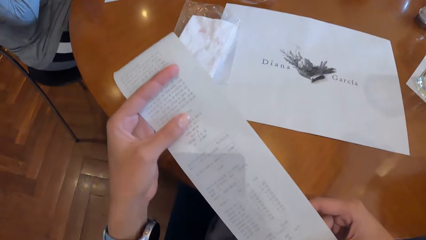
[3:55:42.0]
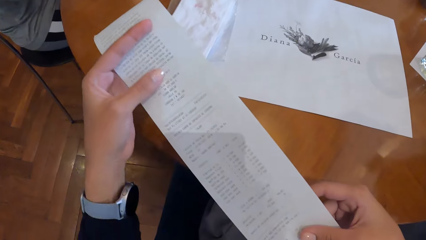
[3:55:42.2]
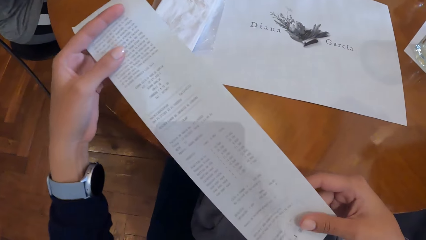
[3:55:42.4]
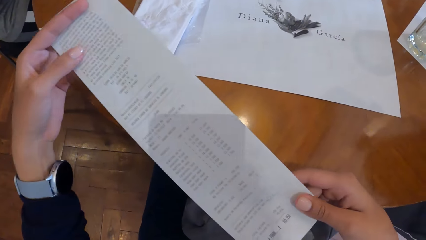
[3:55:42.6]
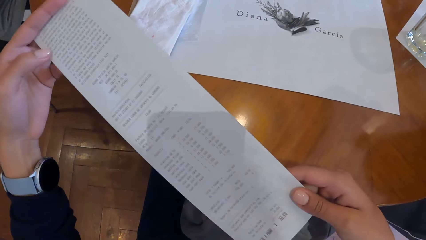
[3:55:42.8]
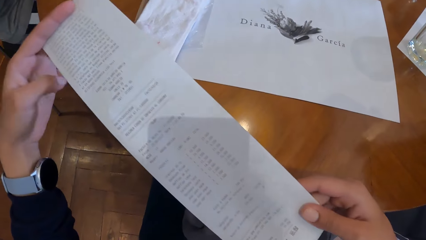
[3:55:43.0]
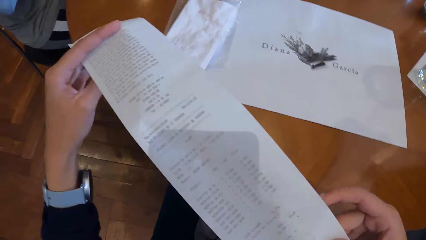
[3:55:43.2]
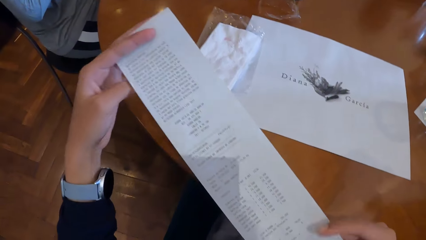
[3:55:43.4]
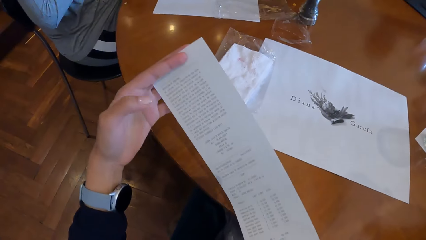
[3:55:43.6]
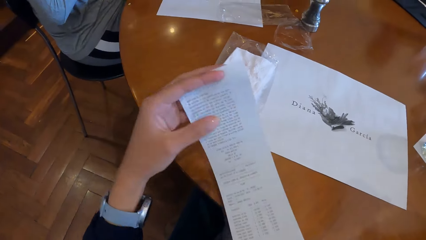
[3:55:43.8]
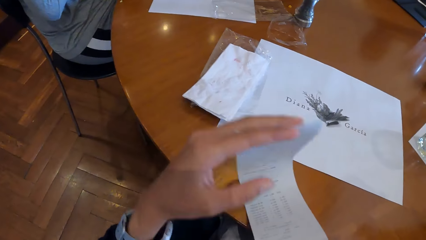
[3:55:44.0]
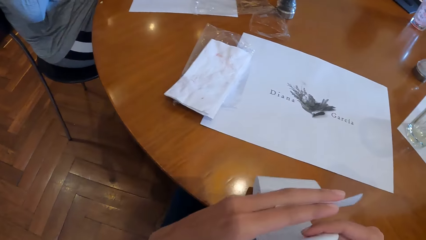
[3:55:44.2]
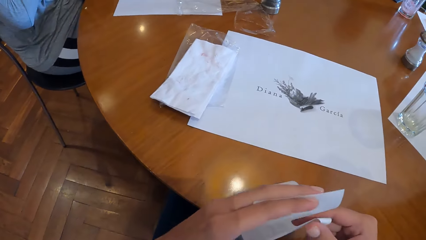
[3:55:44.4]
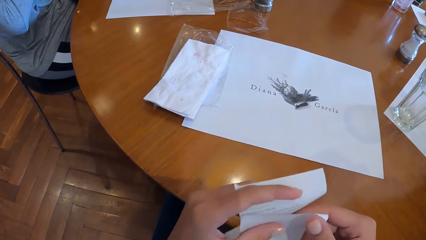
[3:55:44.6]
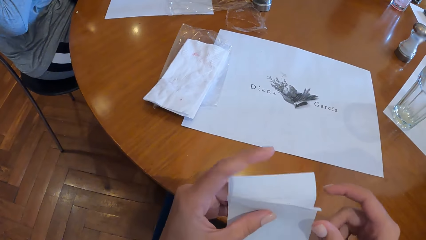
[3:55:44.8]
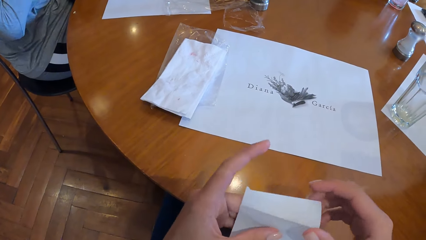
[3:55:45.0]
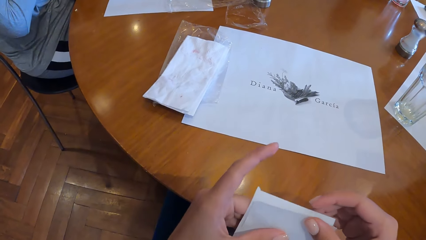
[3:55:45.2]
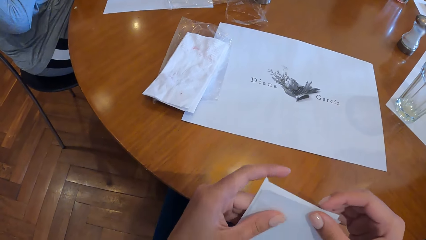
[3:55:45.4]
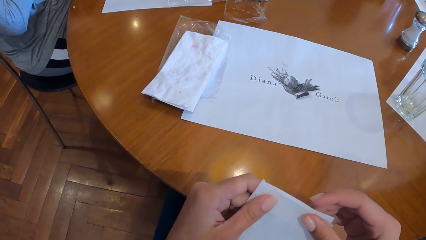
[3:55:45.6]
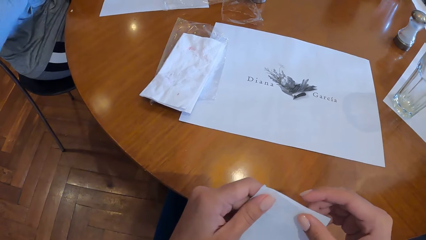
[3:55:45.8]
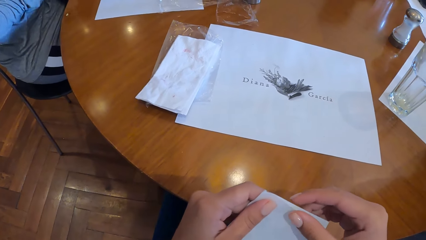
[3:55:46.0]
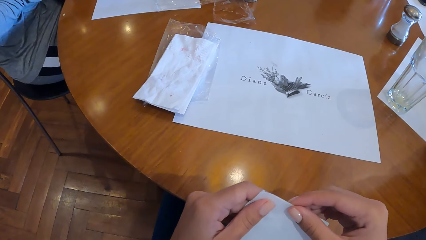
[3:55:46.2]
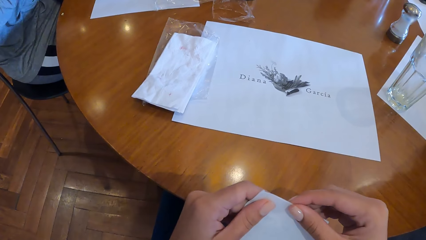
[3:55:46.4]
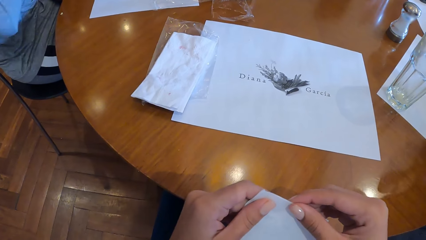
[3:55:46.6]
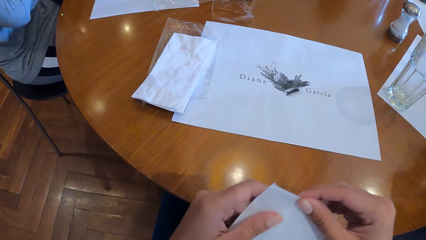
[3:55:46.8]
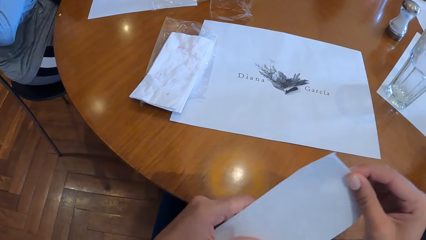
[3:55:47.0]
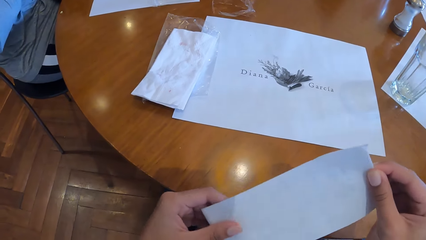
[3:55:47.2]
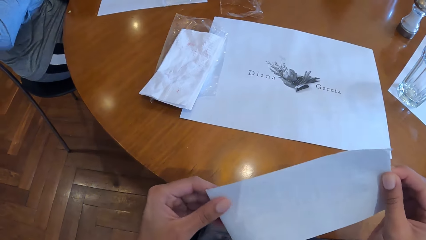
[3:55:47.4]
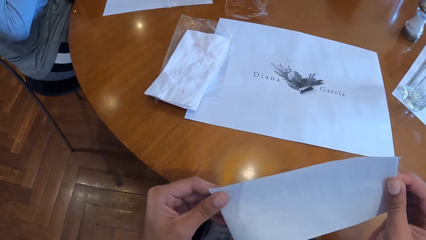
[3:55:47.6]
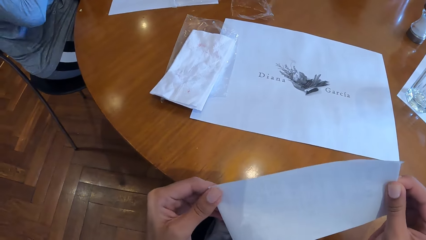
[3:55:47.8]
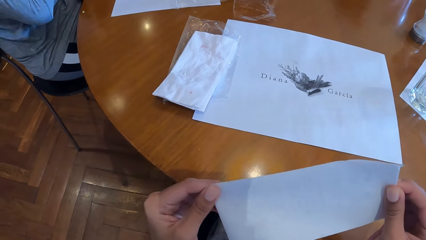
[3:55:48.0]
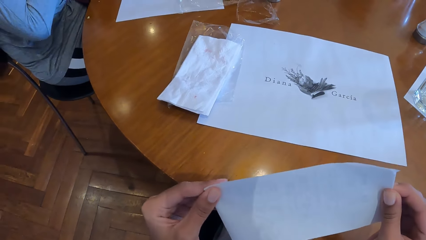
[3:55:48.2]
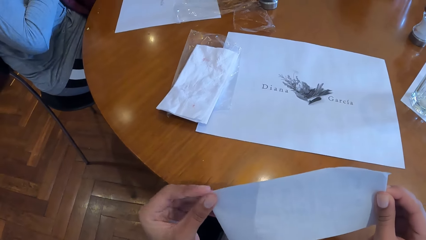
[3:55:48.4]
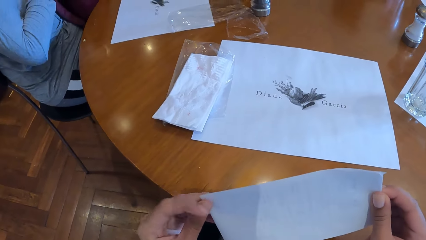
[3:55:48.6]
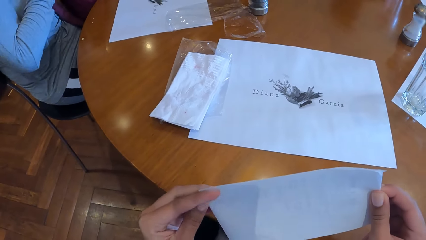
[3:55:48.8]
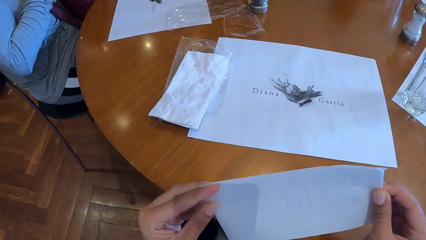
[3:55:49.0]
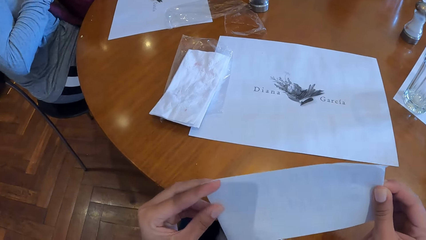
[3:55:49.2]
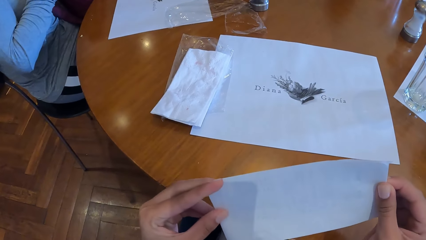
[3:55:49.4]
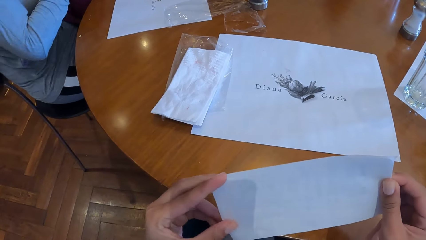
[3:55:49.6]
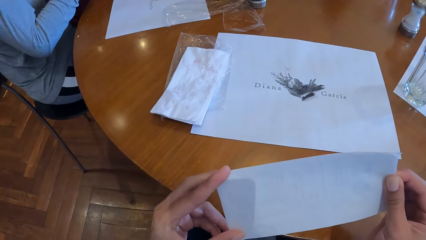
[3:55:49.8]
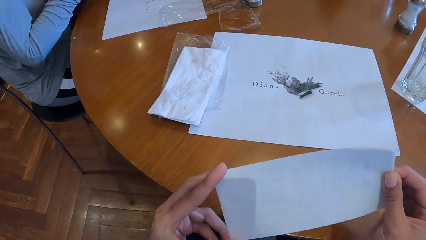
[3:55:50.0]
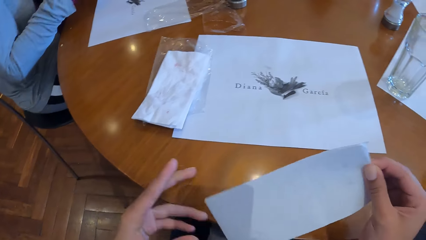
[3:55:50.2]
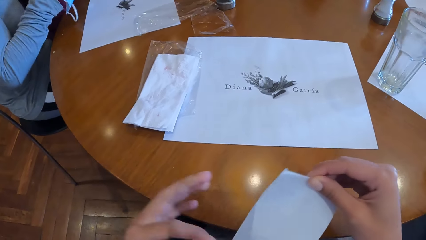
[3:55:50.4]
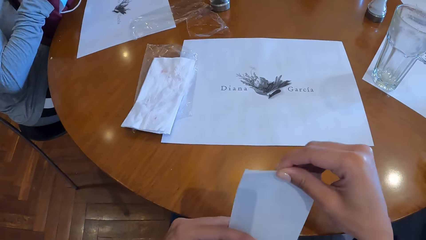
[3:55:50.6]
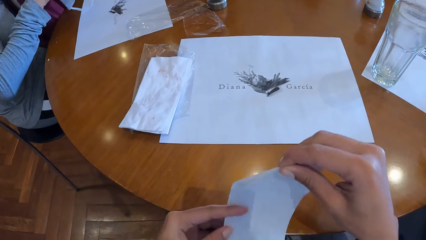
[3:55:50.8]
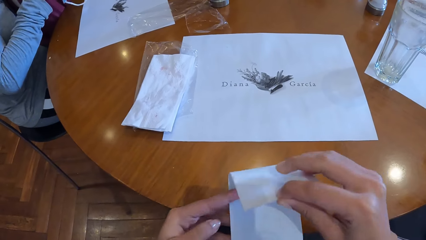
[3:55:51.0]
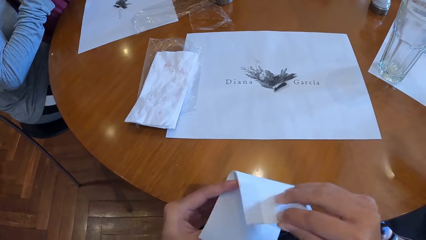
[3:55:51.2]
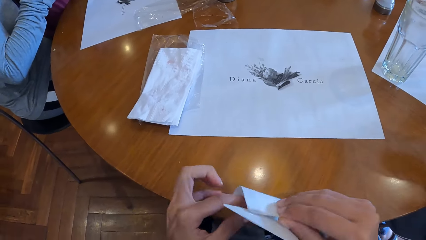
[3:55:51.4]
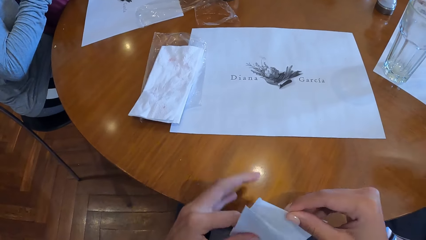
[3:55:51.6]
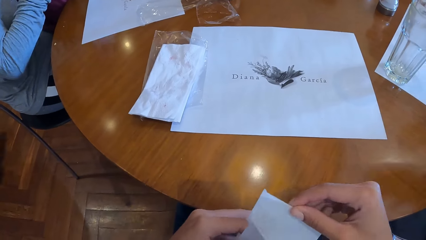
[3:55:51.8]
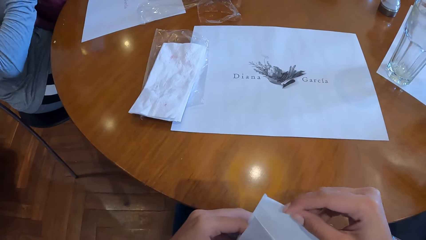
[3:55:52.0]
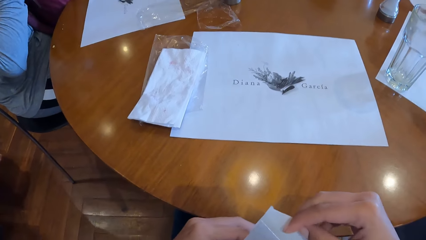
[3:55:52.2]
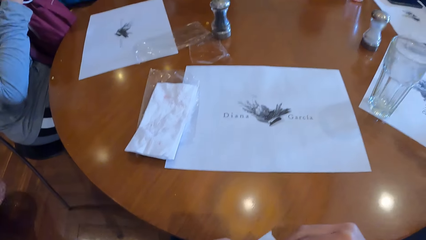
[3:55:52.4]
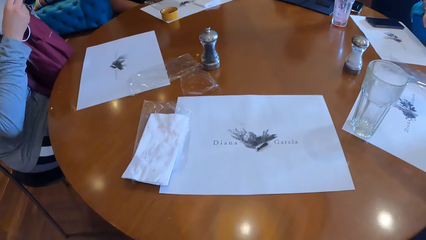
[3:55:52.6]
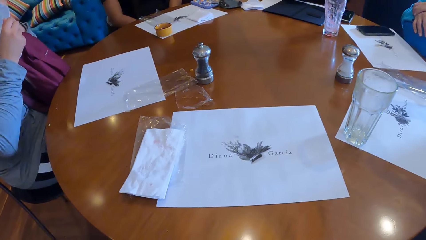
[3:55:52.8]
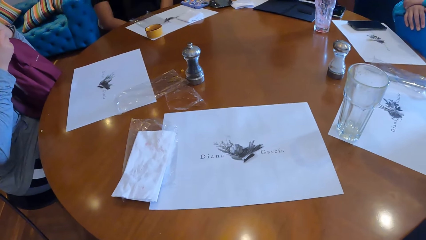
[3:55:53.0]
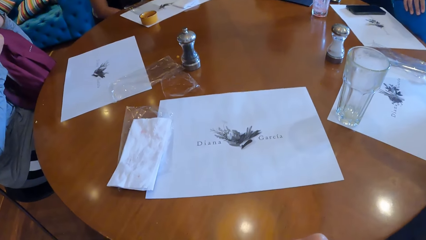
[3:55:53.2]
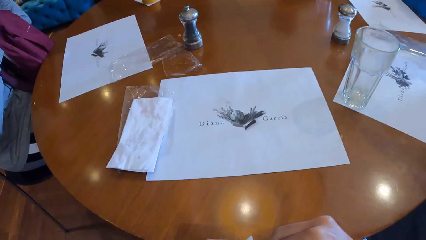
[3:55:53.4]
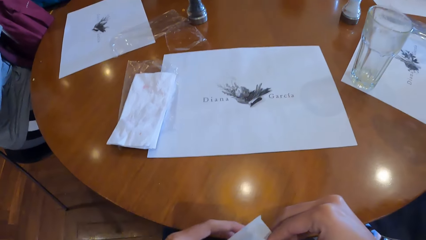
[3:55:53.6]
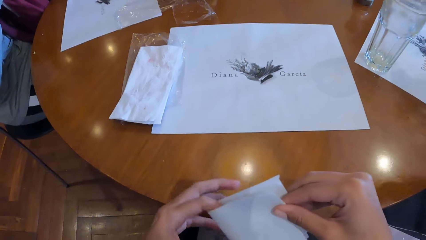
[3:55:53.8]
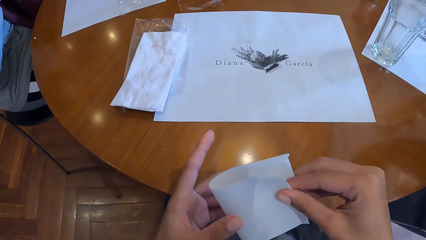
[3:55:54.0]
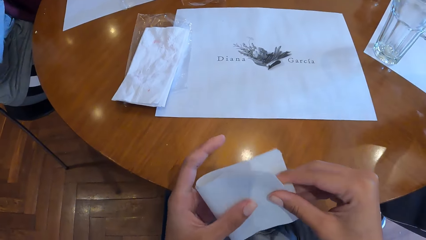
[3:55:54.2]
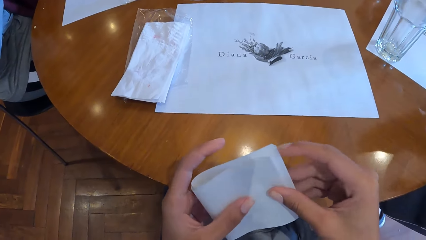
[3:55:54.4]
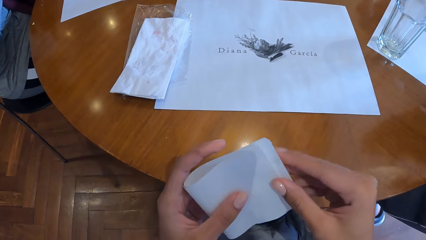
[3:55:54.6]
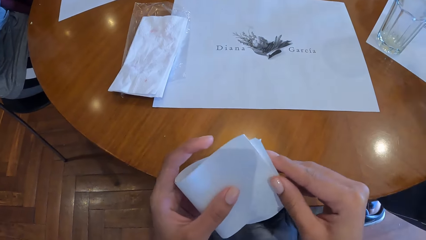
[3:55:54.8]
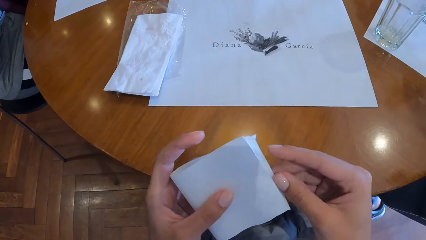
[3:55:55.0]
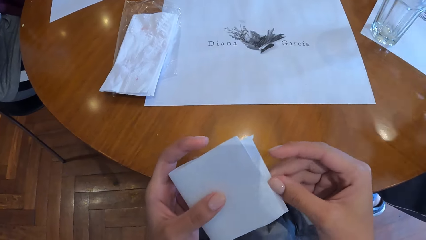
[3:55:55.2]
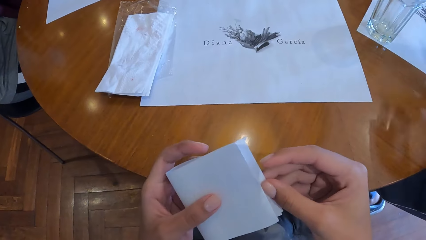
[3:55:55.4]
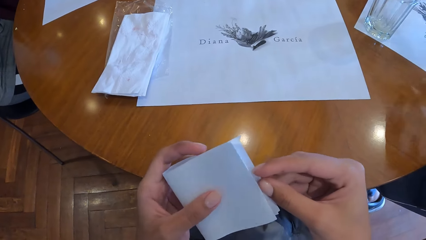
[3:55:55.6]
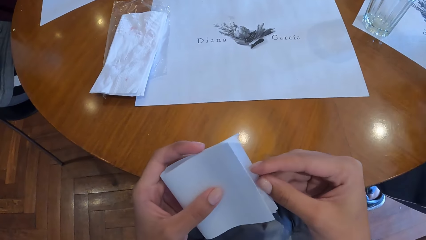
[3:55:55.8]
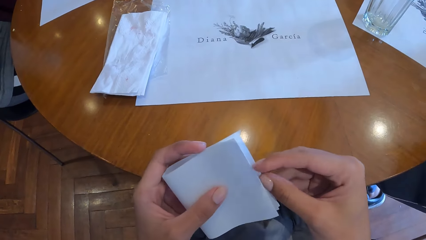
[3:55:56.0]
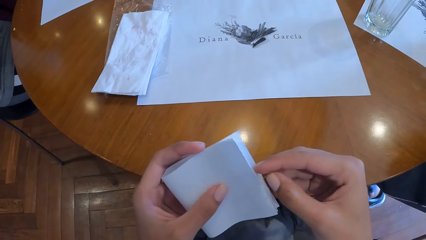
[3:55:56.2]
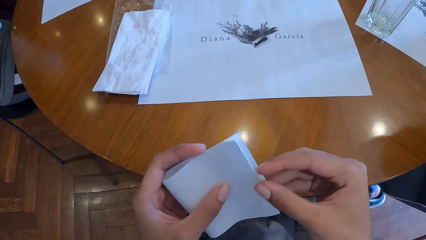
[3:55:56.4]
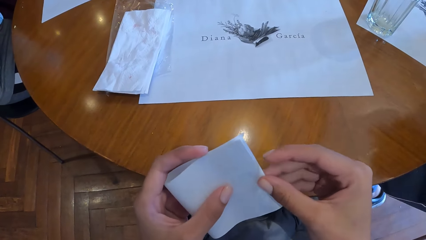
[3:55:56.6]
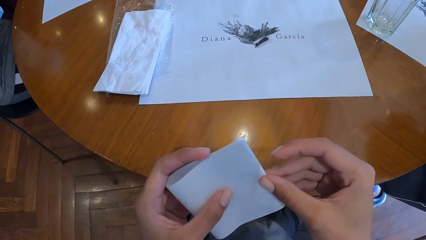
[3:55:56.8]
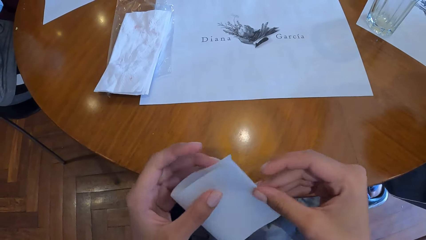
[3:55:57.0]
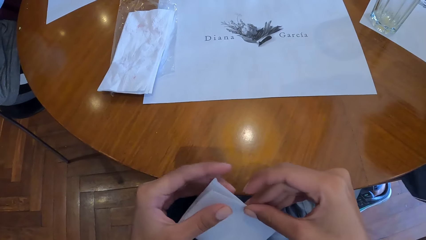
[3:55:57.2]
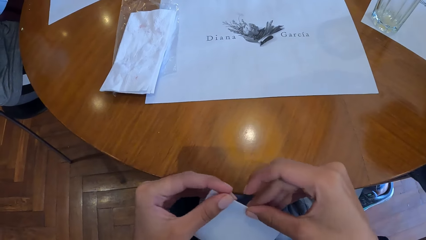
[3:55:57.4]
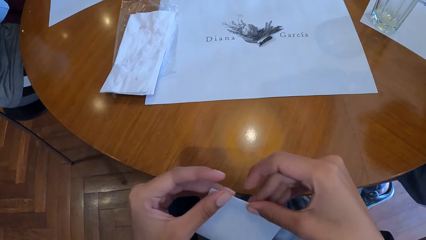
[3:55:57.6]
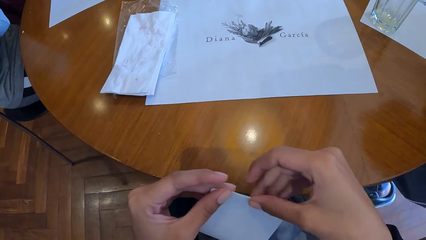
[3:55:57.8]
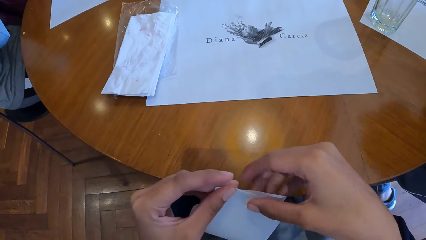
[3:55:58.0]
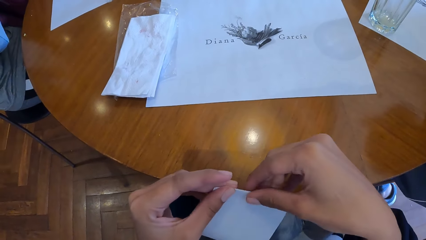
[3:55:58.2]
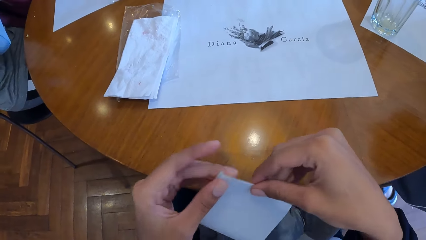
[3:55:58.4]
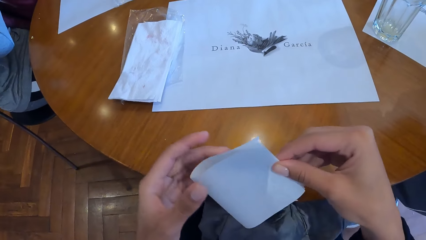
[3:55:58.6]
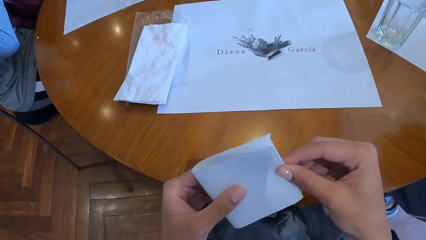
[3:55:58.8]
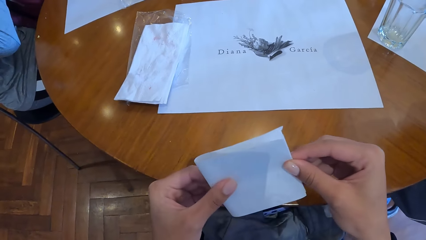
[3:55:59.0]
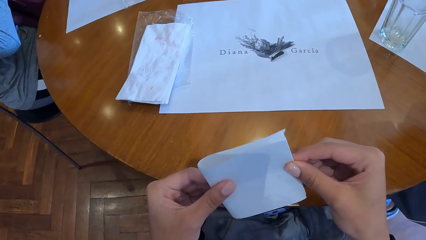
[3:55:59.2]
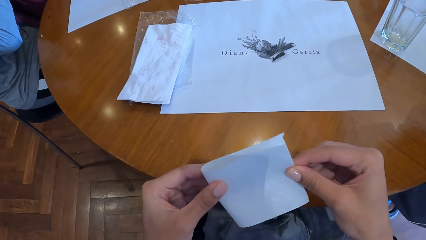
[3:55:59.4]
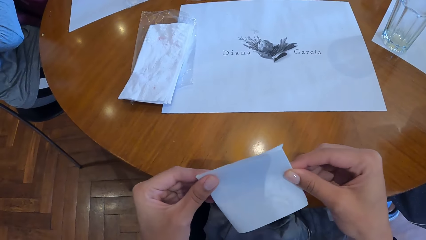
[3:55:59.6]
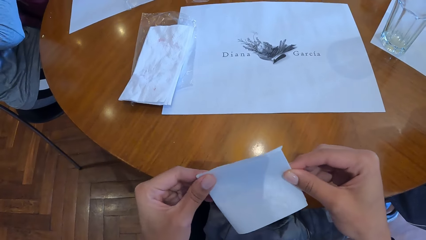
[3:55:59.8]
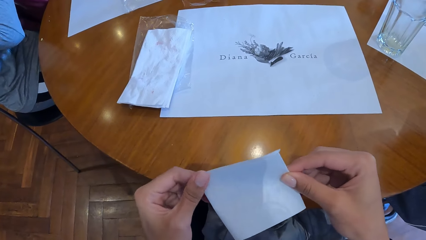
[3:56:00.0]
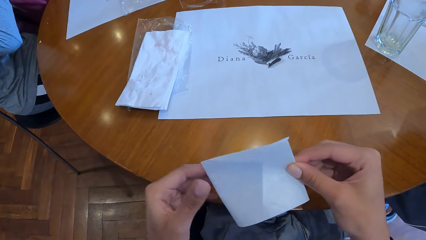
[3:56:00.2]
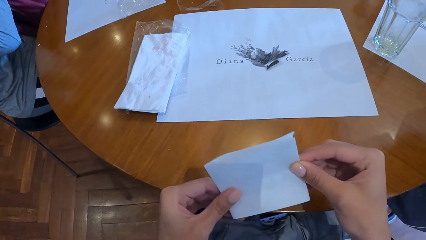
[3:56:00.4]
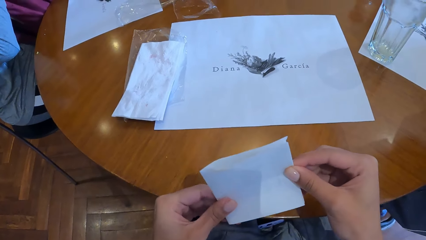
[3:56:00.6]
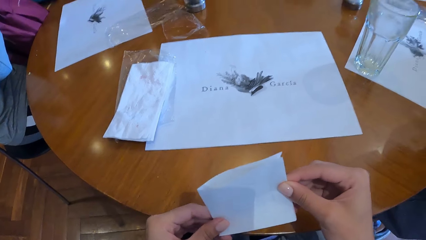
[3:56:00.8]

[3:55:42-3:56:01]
The camera wearer spreads the receipt with both hands. A man moves his hand. The camera wearer looks at the receipt. They fold the receipt with both hands. A lady takes a mask from the bag. The camera wearer folds the receipt. The lady puts on the mask.
